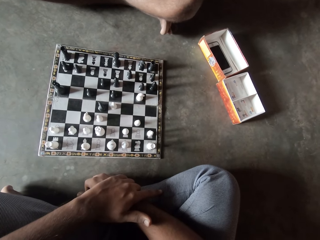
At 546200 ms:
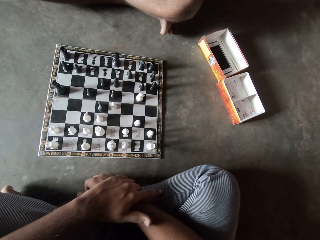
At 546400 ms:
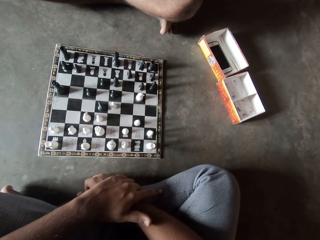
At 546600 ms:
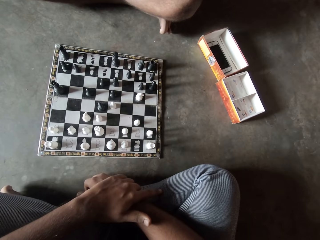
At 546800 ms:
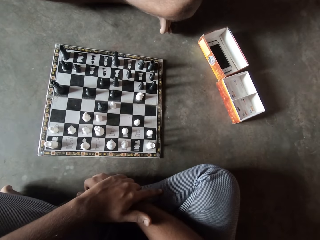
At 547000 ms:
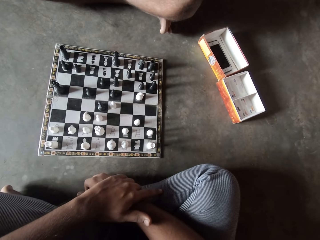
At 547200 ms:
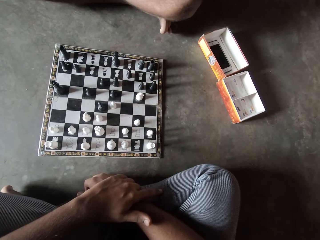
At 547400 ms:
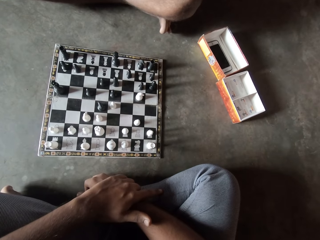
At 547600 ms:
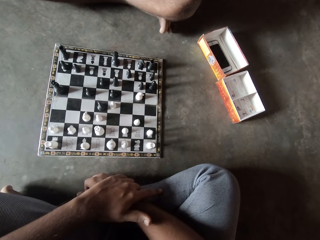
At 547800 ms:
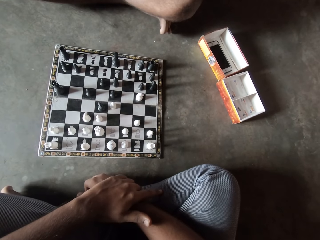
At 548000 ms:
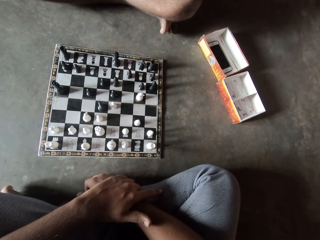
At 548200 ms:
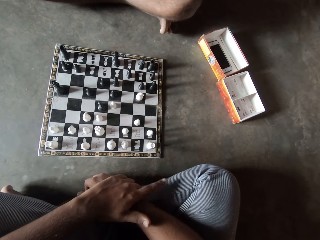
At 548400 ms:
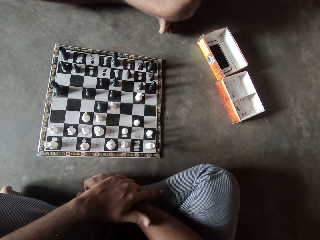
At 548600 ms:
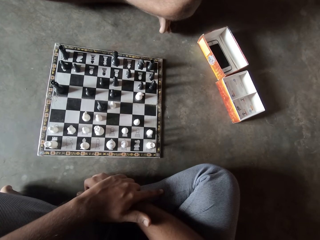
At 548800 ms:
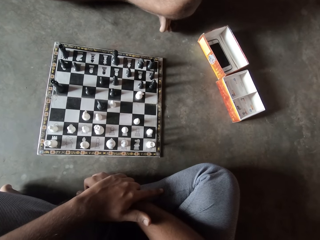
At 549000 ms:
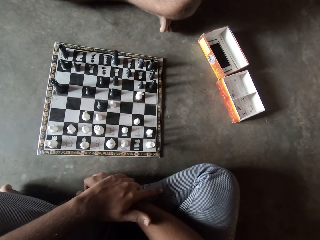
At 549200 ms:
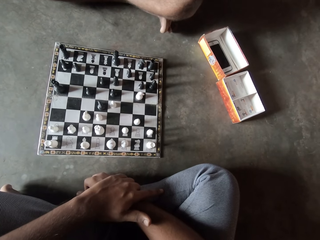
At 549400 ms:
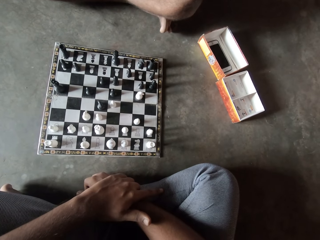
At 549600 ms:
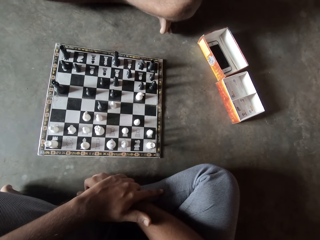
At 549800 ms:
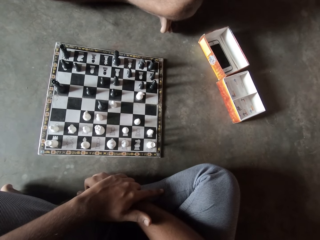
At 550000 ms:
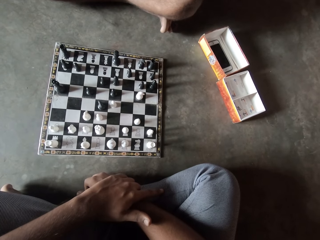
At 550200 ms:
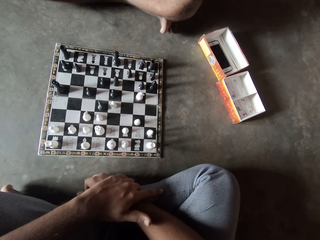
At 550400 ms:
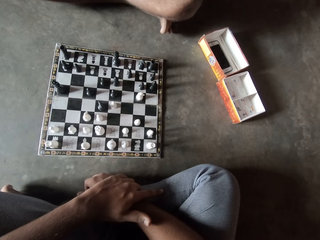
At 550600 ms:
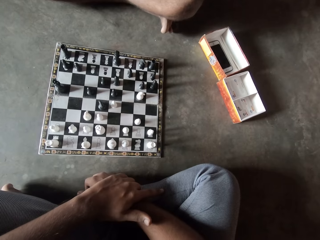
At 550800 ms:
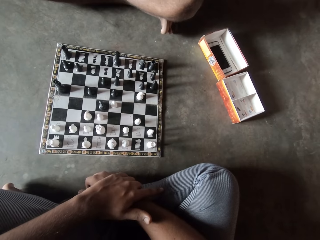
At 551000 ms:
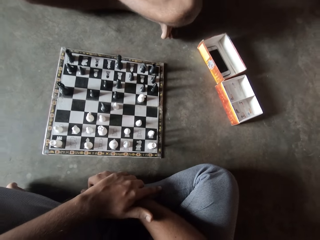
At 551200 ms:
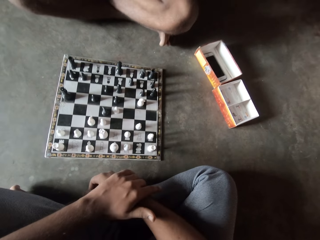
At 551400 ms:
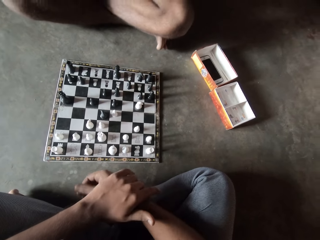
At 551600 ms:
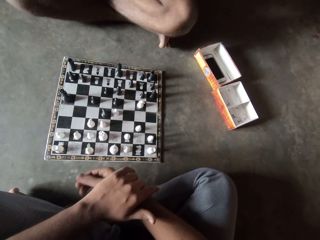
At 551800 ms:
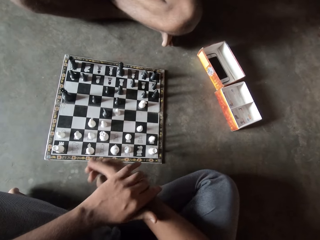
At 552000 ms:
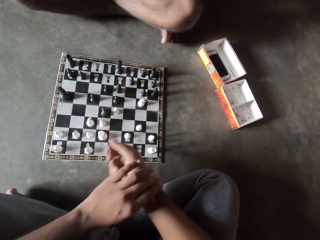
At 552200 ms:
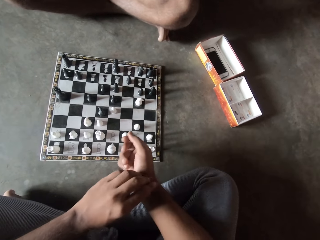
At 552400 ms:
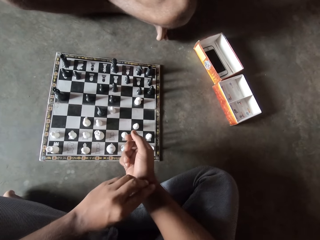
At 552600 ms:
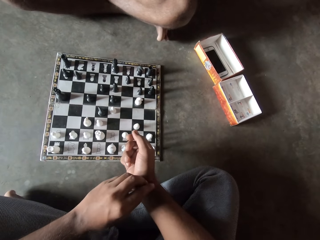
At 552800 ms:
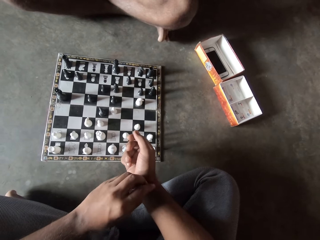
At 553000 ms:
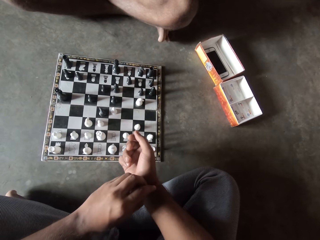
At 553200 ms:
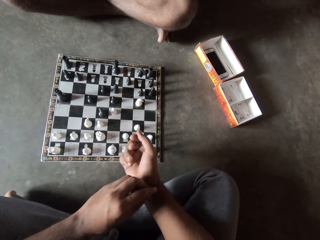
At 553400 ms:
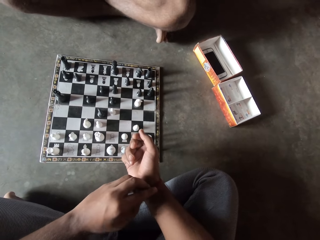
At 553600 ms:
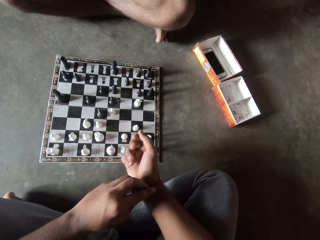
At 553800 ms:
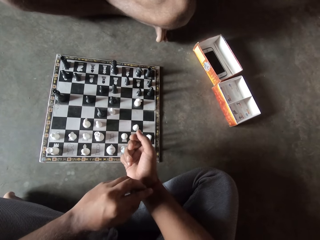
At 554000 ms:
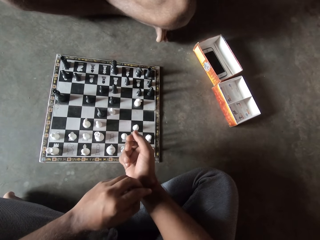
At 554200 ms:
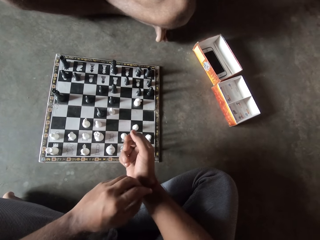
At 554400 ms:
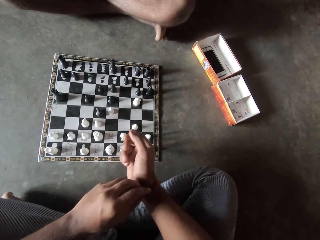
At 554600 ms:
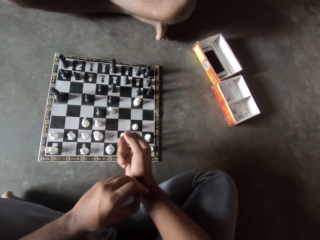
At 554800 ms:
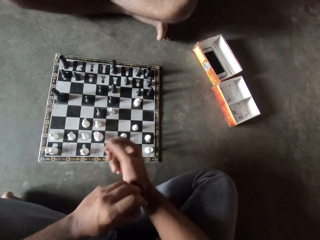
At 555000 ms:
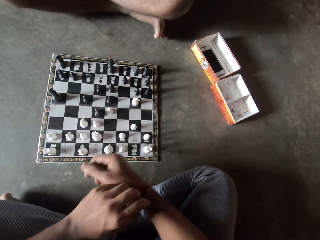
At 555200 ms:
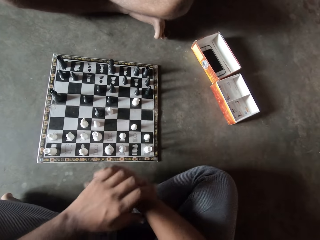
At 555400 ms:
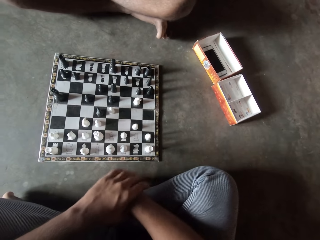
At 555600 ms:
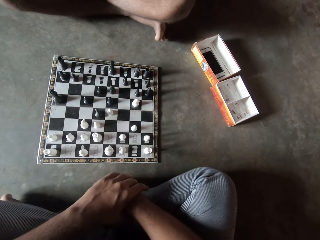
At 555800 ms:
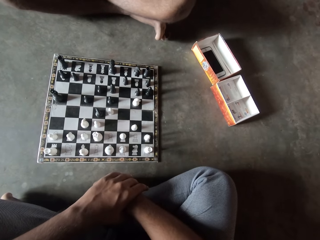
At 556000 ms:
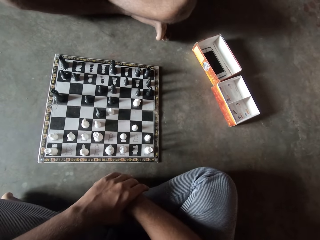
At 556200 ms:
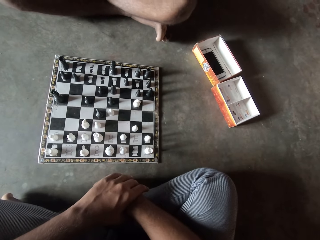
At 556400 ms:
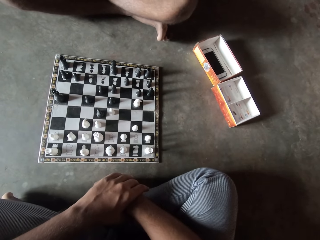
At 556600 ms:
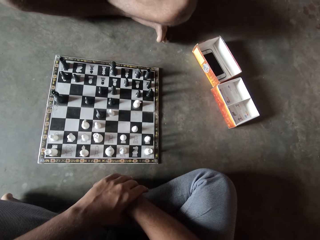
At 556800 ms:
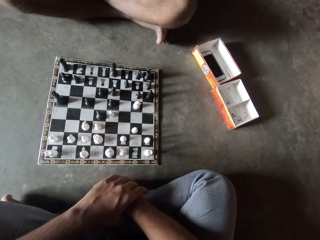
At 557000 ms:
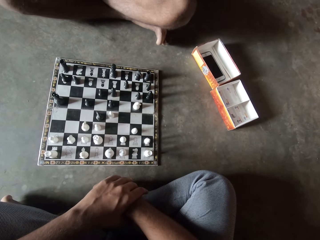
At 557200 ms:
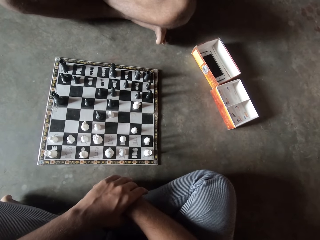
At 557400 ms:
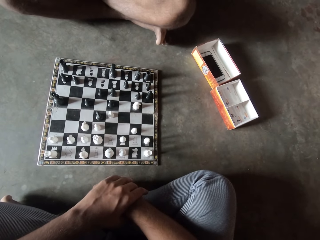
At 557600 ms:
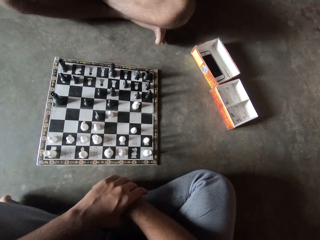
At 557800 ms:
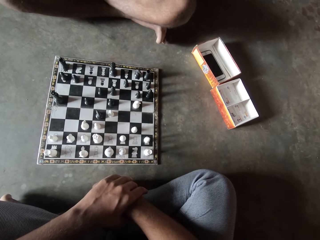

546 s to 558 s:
The camera wearer itches his right hand with his left hand. He holds his wrist.

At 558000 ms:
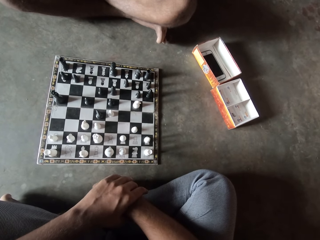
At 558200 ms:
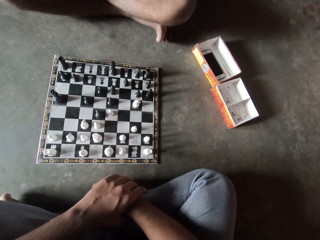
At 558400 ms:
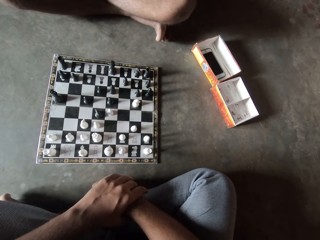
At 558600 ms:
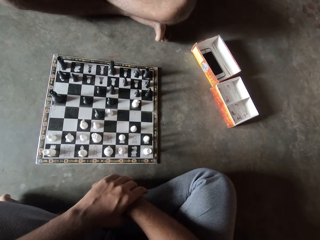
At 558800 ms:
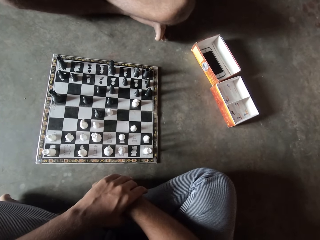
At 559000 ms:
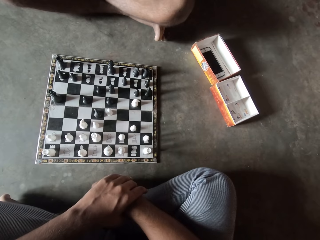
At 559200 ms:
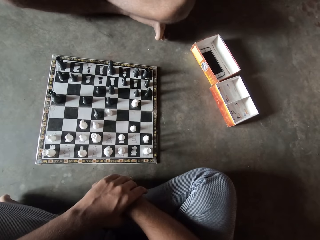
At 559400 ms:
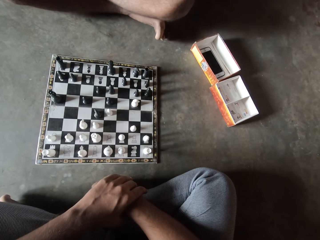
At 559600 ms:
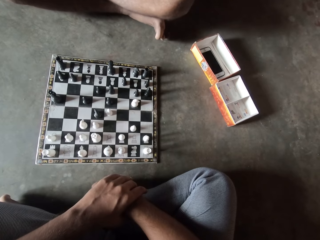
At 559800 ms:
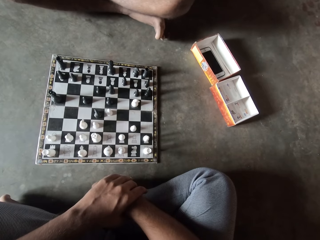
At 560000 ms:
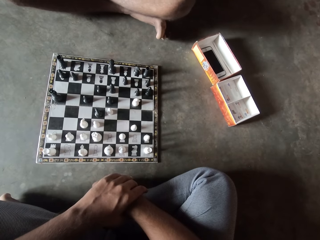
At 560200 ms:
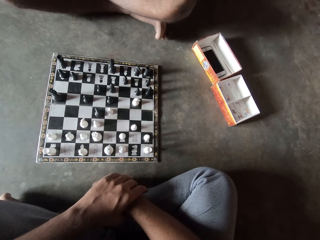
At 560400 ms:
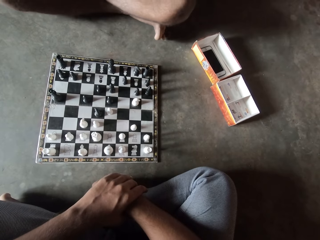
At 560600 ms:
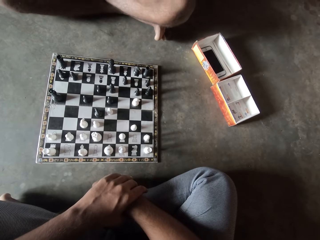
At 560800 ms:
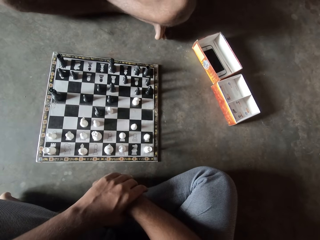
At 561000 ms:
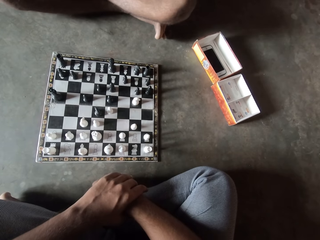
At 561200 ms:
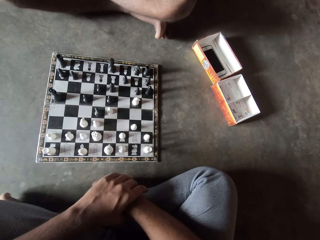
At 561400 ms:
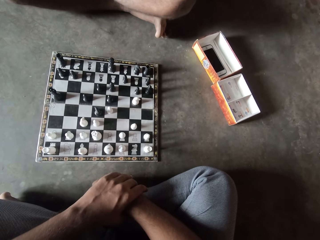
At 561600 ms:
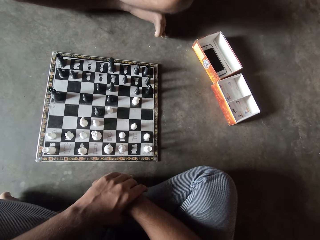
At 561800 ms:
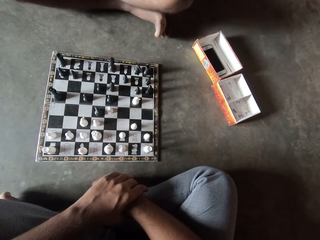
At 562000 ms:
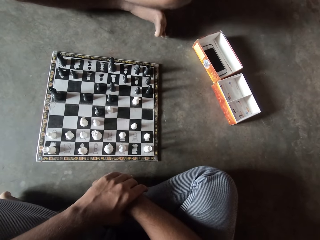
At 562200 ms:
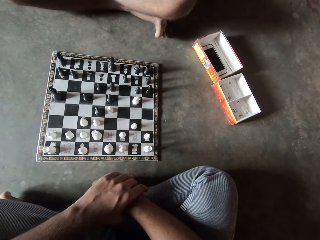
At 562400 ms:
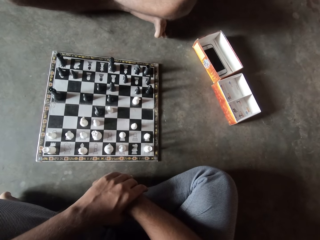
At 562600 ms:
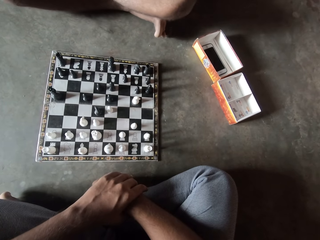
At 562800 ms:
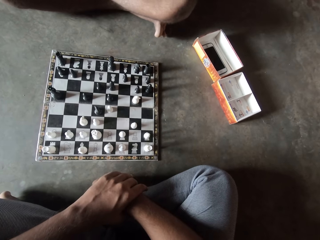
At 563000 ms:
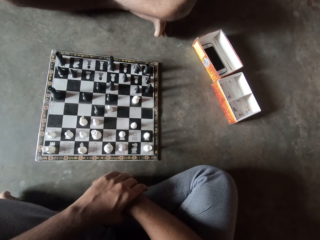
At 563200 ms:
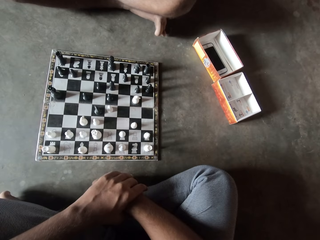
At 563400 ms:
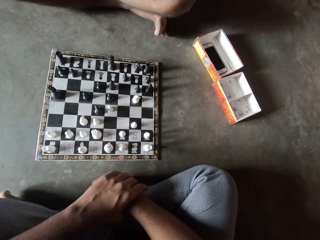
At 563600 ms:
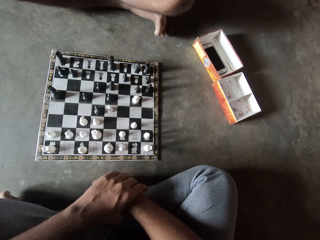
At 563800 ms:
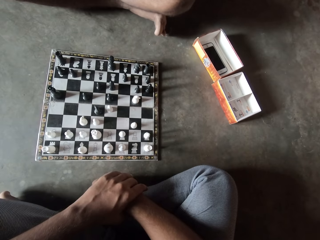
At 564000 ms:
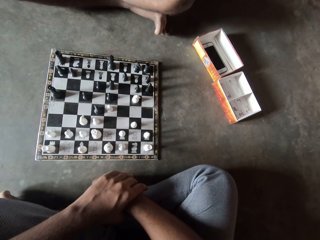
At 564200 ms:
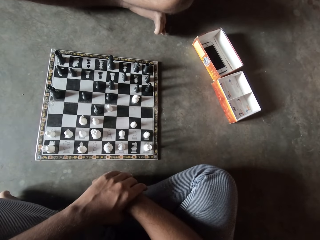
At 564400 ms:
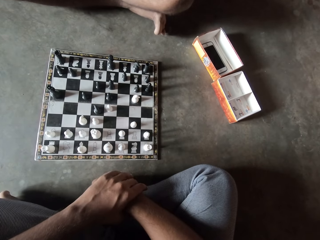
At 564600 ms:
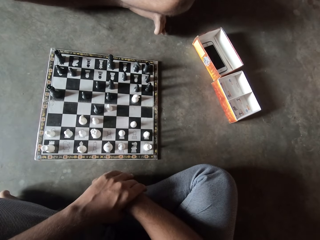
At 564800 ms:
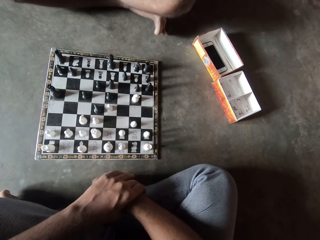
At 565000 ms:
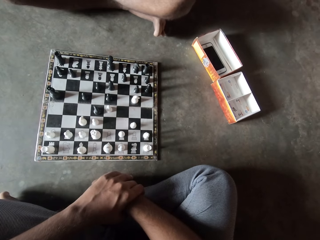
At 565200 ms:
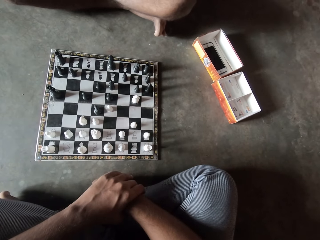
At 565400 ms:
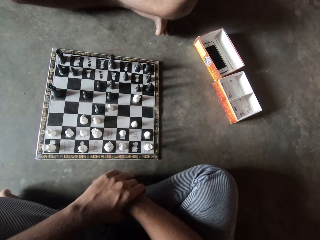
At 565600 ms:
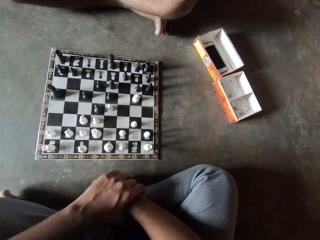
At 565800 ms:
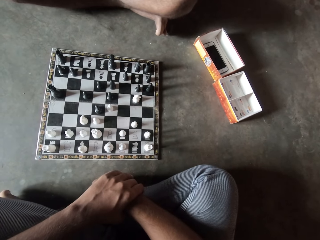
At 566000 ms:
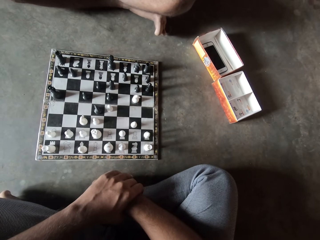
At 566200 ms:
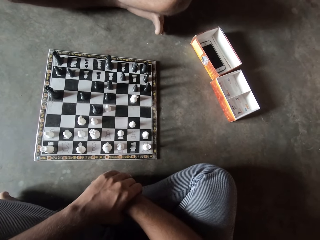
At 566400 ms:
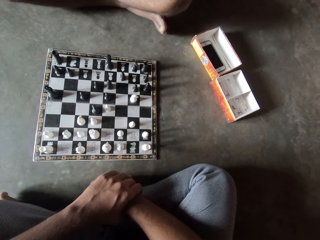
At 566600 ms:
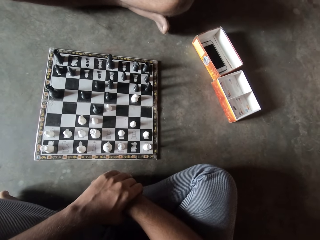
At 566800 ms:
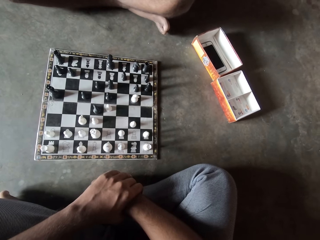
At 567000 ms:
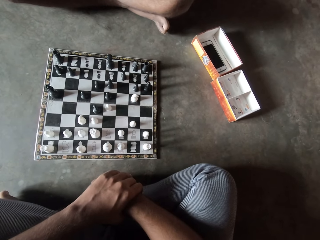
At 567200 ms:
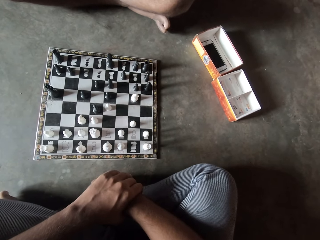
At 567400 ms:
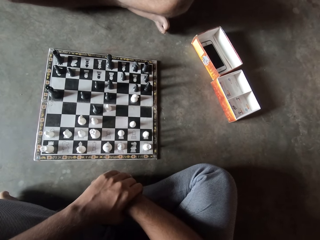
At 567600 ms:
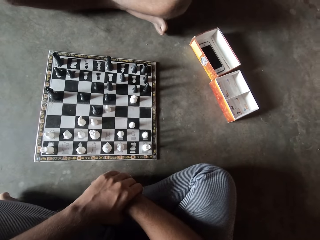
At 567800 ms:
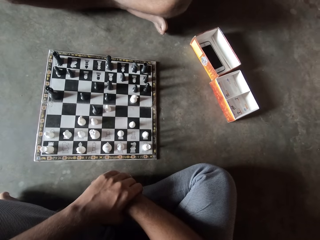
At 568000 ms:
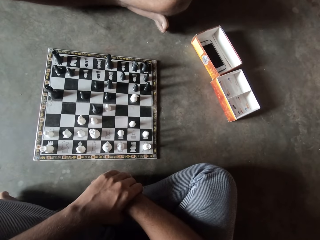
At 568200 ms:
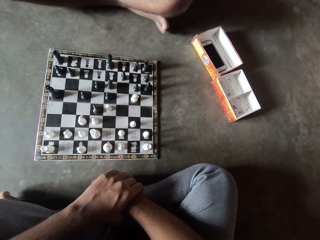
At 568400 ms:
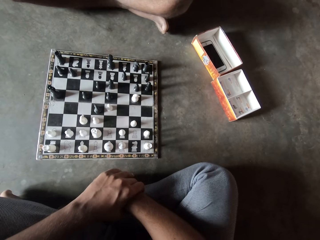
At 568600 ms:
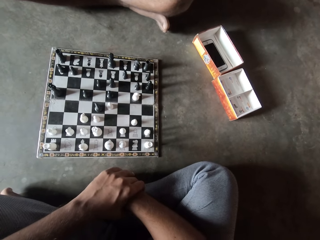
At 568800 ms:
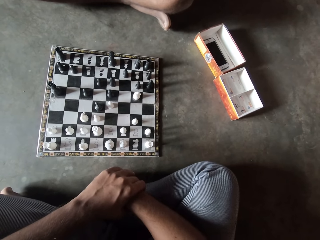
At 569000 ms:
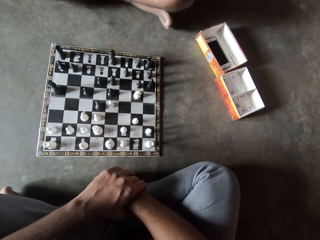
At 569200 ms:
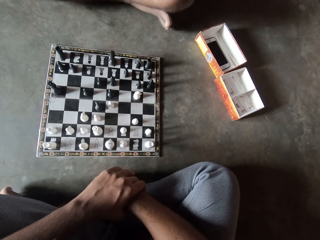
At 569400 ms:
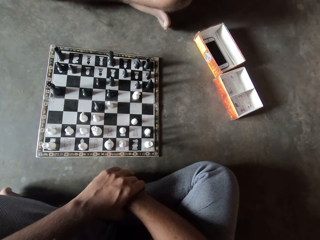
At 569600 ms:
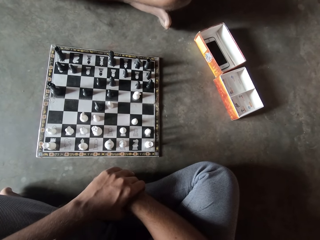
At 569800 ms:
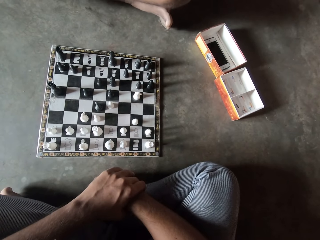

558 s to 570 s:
A man speaks.
